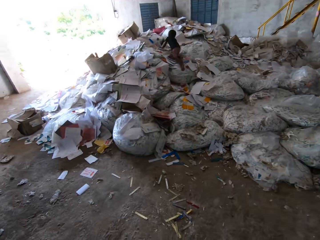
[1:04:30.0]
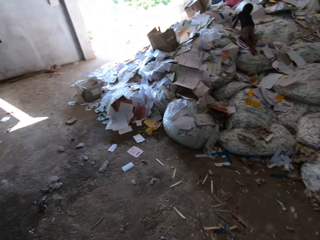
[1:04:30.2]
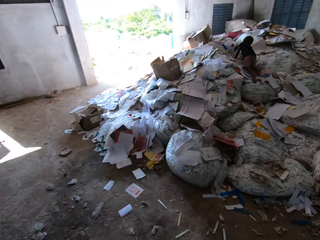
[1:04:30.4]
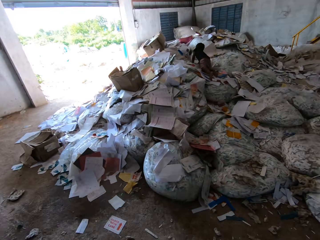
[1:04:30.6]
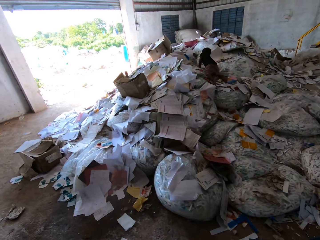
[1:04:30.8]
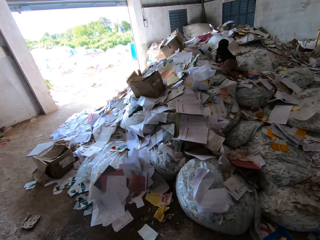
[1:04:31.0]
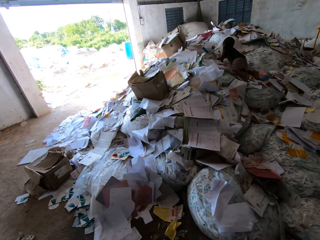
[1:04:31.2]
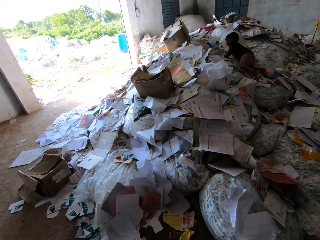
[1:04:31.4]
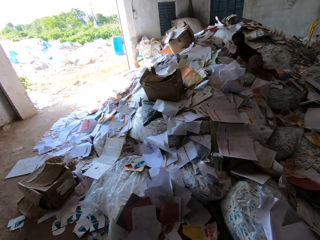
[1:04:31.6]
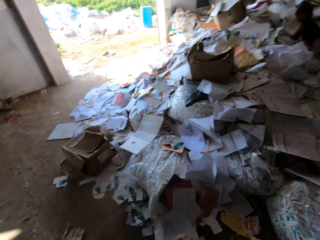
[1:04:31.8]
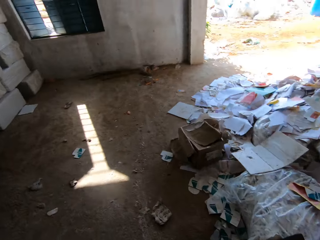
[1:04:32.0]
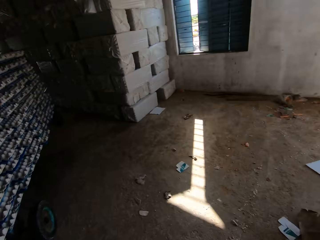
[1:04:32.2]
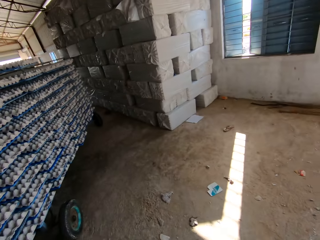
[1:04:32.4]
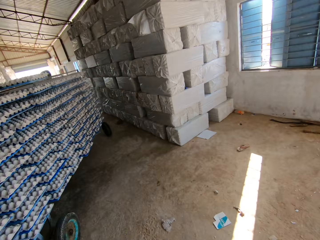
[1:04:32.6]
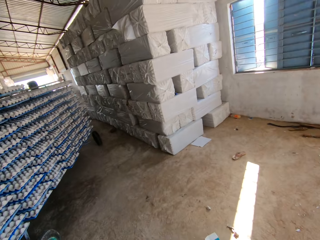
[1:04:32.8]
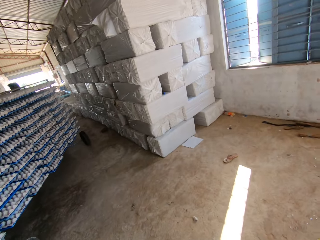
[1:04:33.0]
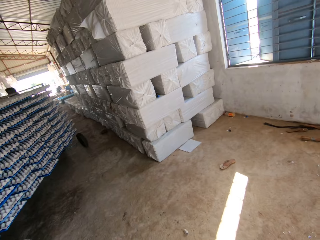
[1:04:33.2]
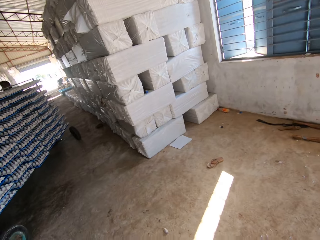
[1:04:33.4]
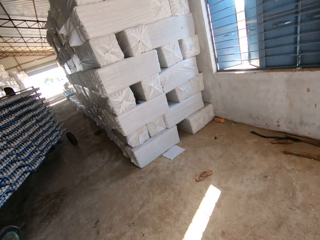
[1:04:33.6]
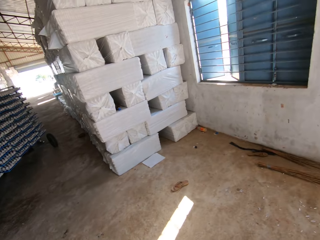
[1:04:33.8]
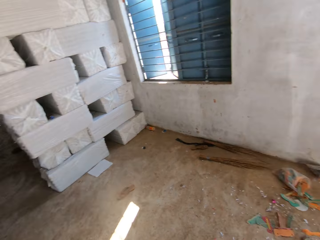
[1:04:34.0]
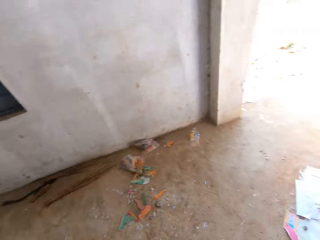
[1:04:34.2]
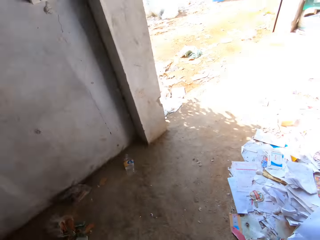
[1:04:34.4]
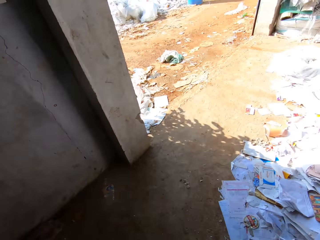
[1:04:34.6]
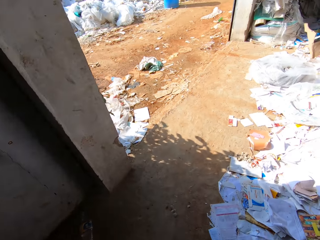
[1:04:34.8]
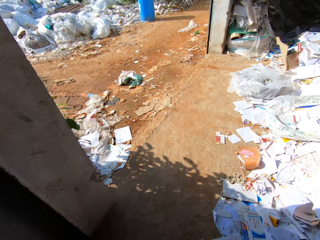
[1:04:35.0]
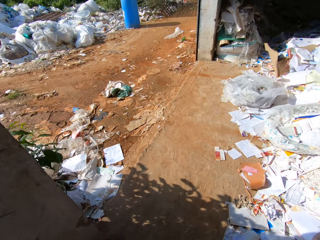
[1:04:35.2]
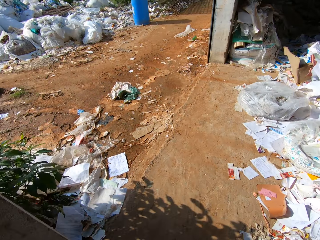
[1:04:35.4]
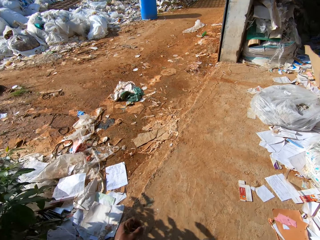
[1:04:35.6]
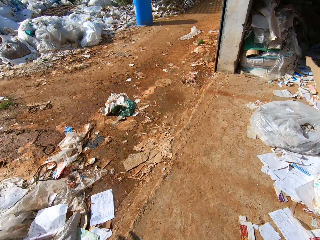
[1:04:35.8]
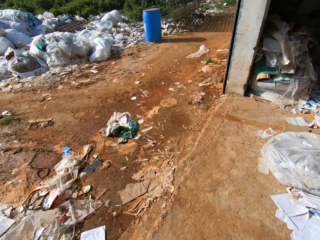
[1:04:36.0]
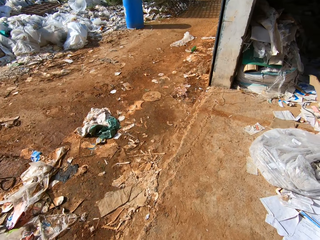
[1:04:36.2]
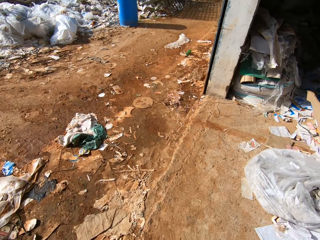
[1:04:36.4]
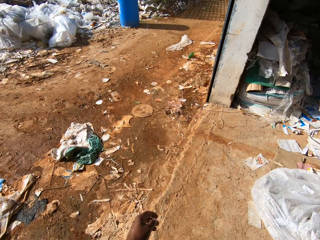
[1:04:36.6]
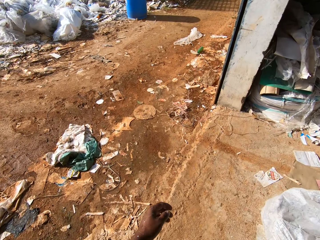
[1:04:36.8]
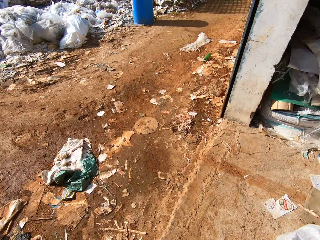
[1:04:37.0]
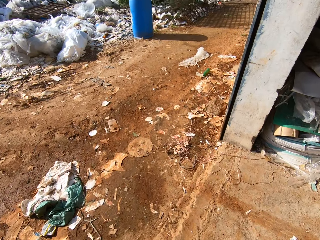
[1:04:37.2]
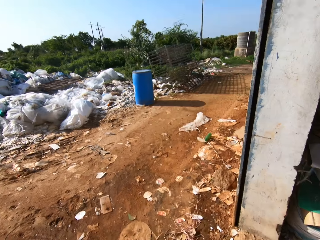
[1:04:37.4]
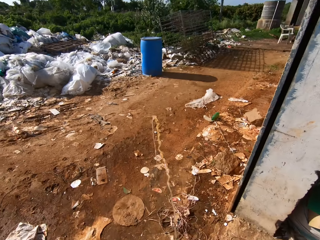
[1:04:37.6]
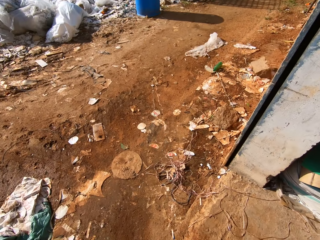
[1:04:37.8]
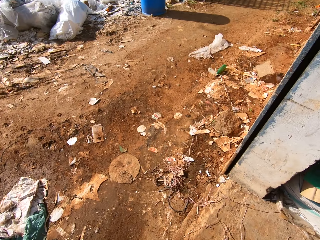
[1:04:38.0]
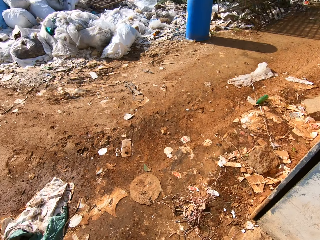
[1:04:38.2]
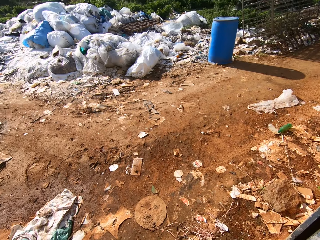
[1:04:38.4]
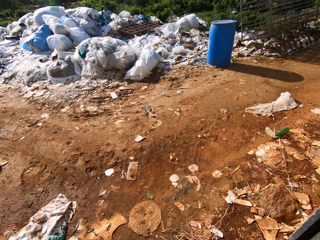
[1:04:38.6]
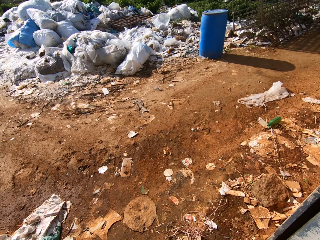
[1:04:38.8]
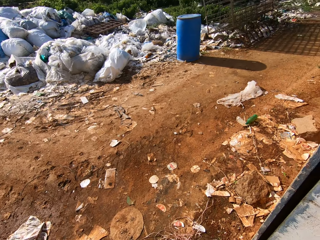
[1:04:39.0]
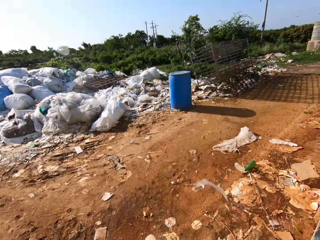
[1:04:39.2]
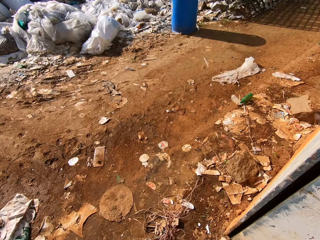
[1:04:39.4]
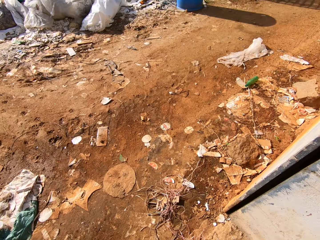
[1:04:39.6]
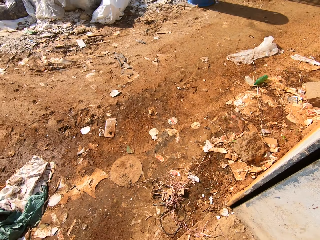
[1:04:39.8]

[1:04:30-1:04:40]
The camera wearer walks to the entrance of the factory from the egg tray machine. A boy plays on a heap of paper in the factory. The camera wearer spits on the floor.

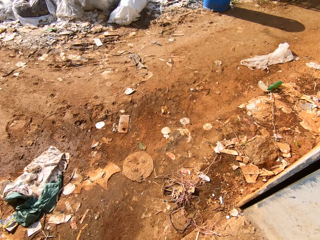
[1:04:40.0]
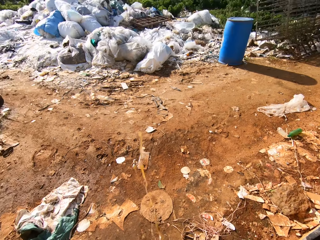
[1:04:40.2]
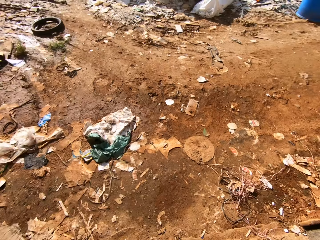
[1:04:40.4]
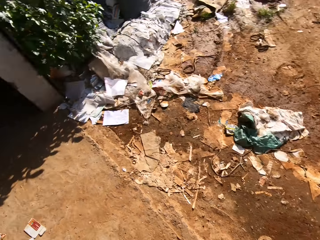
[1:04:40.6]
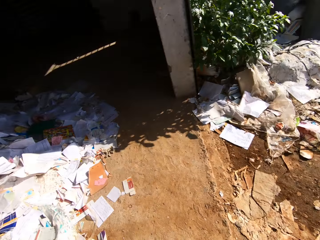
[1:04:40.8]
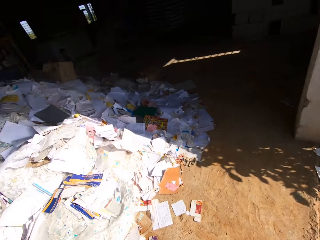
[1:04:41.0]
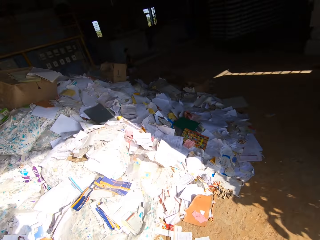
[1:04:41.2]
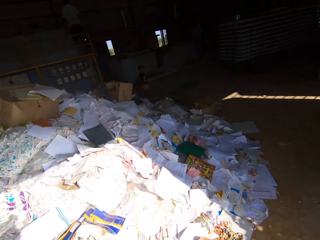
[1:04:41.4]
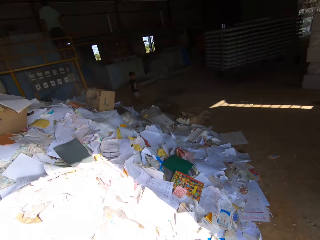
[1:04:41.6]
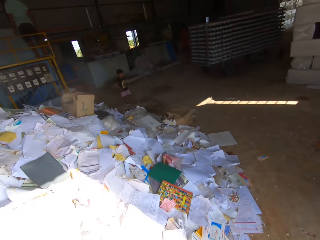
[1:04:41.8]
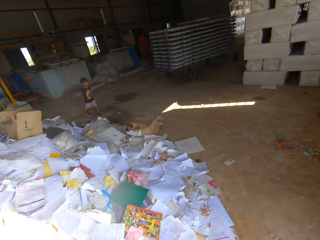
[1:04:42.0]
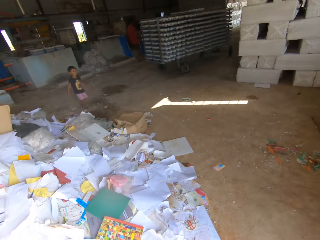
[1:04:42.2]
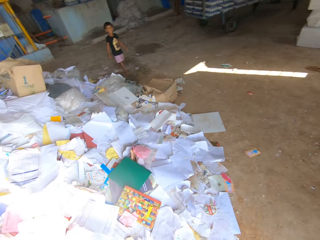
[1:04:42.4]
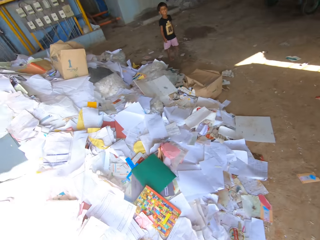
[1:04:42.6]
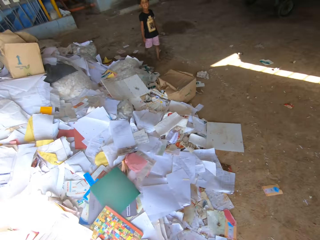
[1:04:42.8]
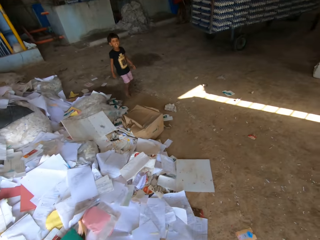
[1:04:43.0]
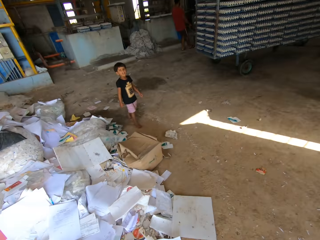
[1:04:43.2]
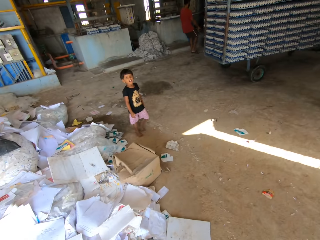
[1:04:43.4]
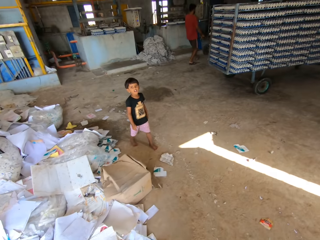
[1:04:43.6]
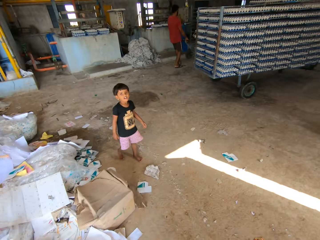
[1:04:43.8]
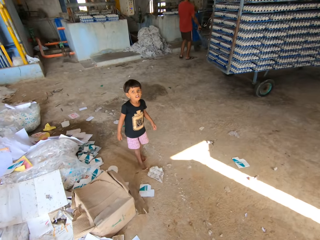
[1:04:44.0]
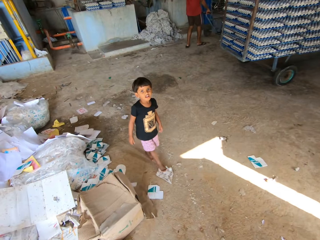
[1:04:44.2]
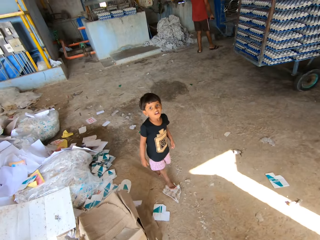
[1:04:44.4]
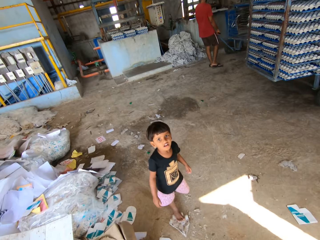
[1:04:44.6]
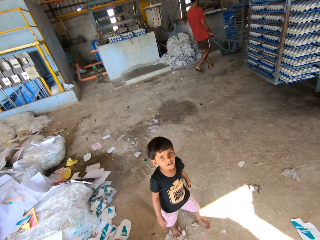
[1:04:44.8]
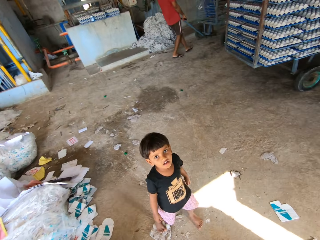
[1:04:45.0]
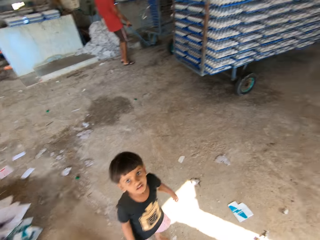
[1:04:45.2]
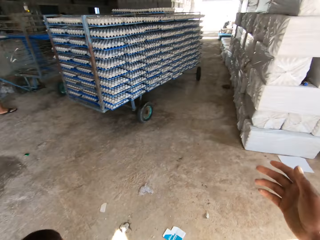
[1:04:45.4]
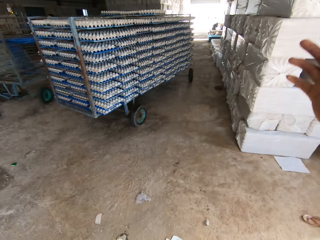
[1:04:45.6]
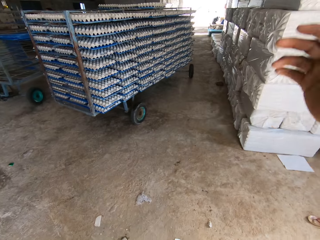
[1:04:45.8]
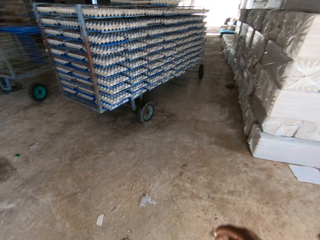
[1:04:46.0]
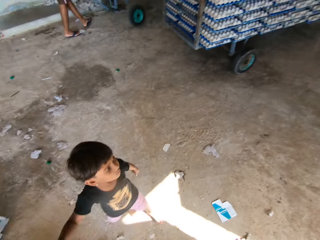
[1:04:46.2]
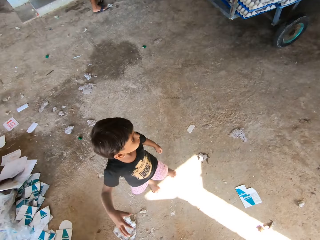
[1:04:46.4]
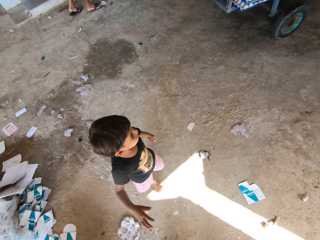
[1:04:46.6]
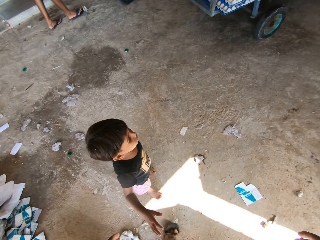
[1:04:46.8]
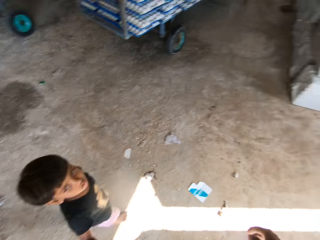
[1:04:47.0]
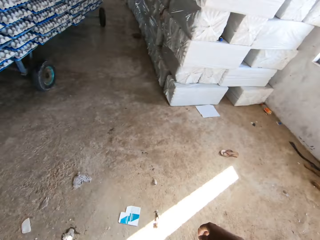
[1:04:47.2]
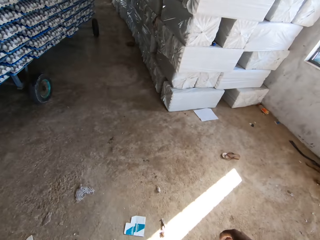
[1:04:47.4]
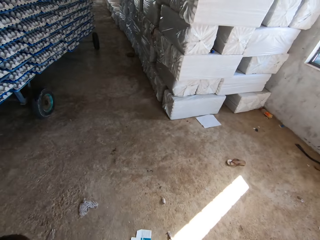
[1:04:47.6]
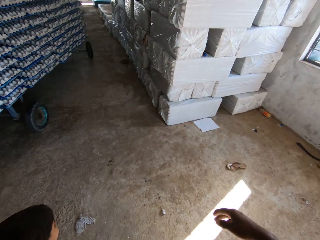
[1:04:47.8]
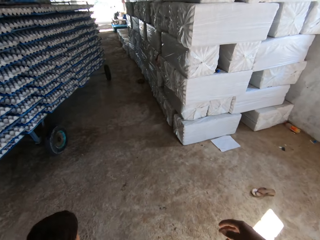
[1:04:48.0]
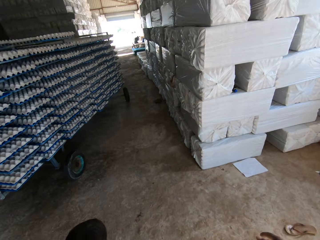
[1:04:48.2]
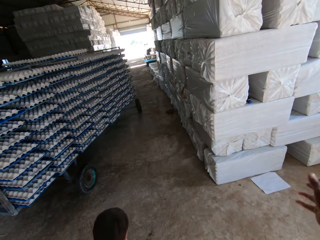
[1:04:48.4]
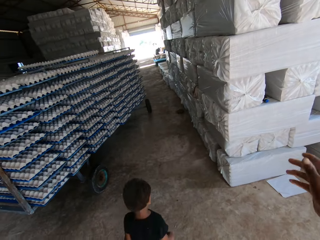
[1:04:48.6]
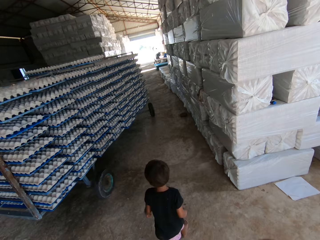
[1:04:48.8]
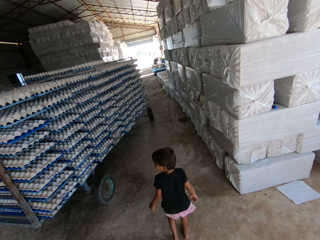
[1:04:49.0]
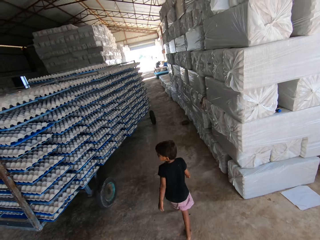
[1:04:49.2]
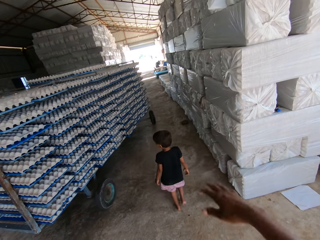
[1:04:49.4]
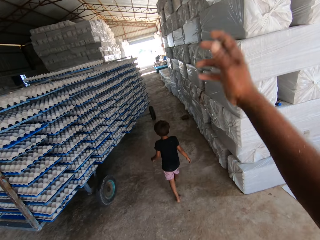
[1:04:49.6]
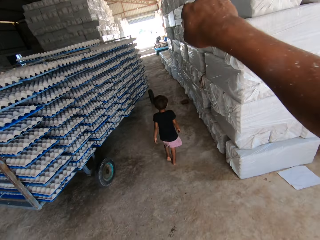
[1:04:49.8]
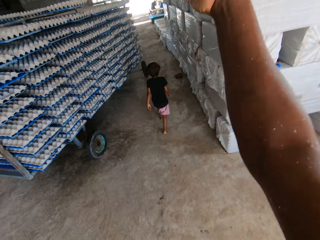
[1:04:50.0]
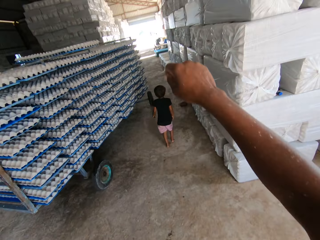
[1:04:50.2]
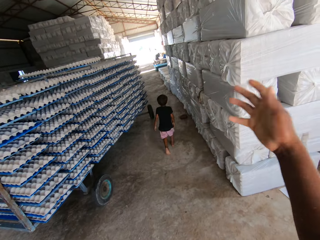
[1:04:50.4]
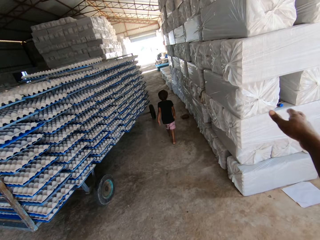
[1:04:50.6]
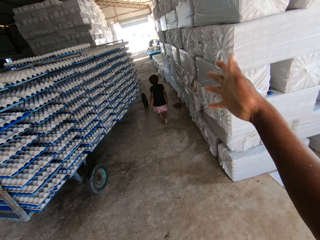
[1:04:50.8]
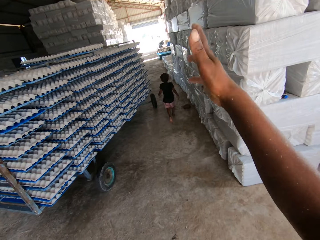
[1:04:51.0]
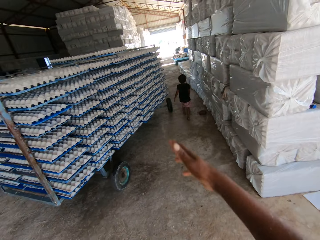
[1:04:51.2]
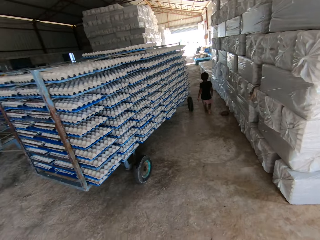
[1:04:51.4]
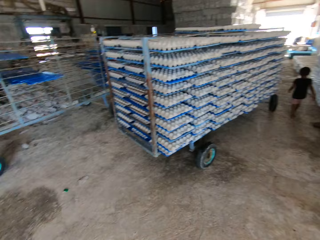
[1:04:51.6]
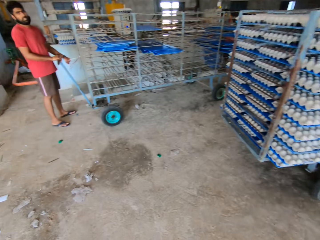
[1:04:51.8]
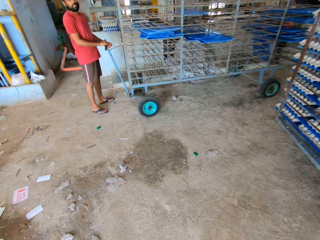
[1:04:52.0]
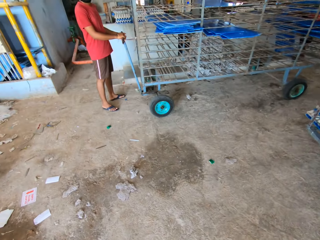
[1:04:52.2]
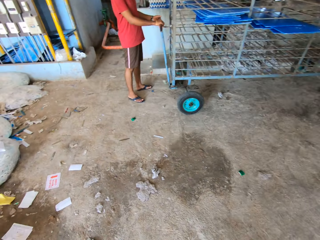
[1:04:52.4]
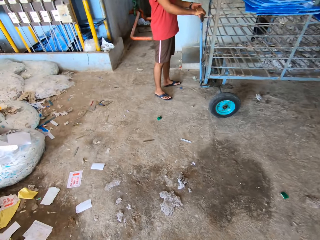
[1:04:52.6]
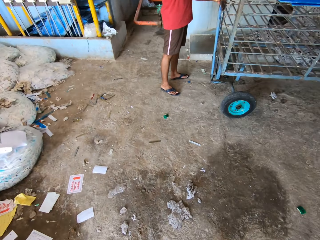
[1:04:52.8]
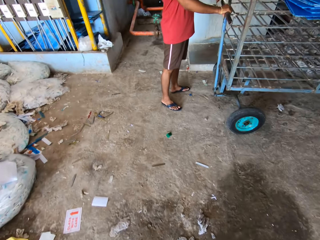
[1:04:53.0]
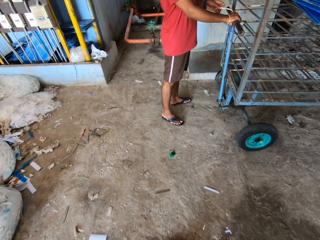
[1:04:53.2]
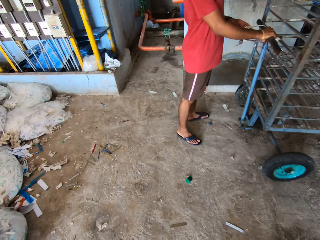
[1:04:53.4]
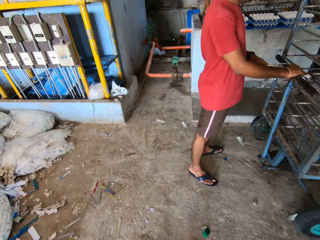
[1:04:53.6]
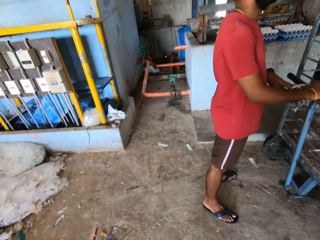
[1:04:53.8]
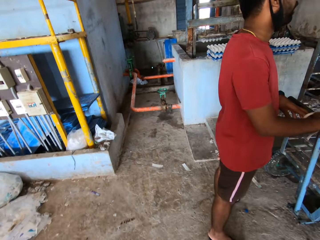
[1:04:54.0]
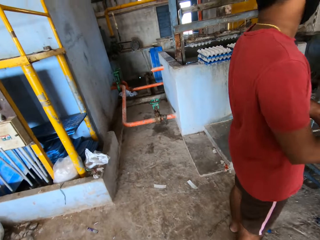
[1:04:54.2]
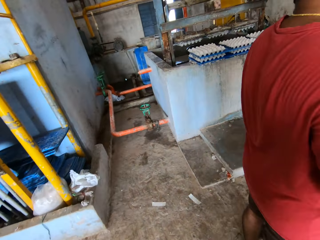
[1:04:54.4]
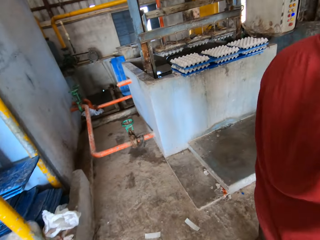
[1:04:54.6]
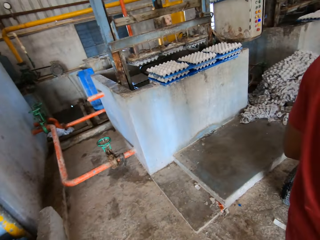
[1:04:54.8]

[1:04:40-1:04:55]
The camera wearer looks around. He walks around the room. He interacts with the boy. A man pulls a rack in a cart with both hands. The camera wearer talks with another man. He looks around. He gestures out with his hands. He talks with the other man. He walks around the room.
